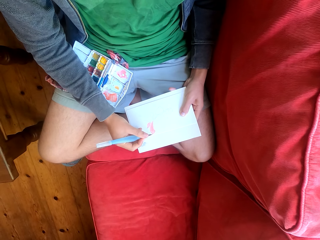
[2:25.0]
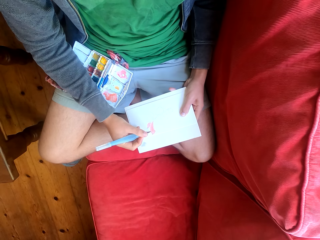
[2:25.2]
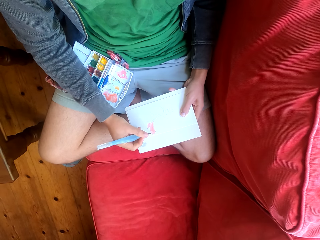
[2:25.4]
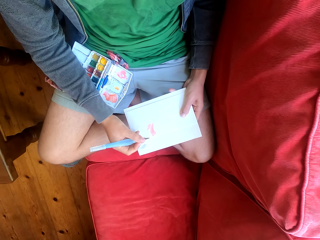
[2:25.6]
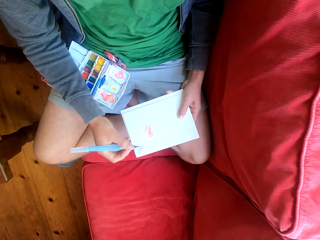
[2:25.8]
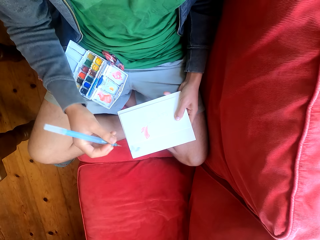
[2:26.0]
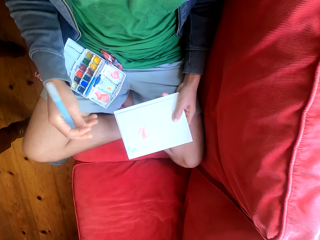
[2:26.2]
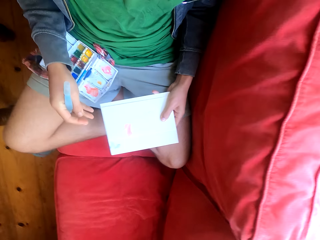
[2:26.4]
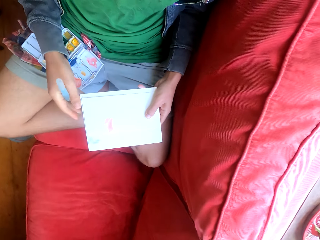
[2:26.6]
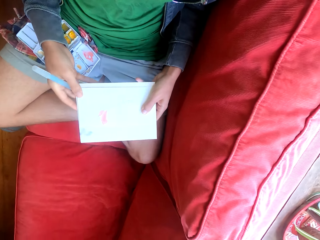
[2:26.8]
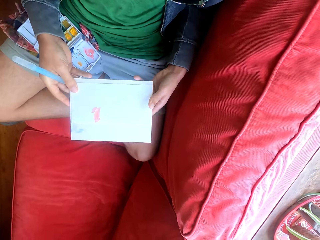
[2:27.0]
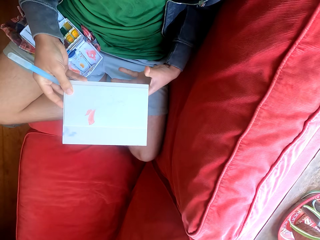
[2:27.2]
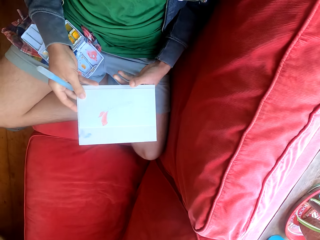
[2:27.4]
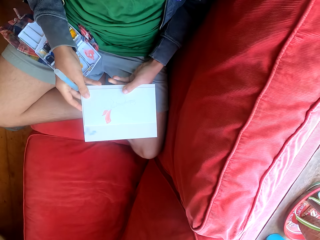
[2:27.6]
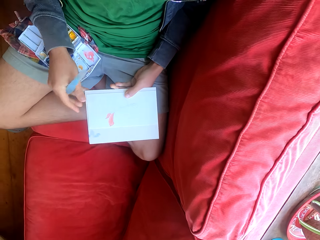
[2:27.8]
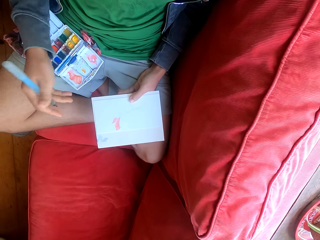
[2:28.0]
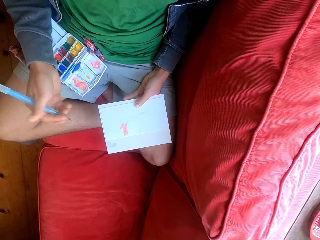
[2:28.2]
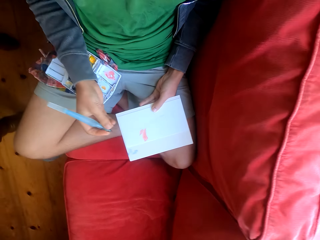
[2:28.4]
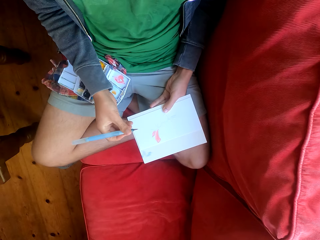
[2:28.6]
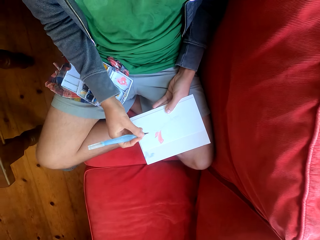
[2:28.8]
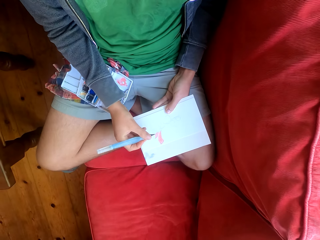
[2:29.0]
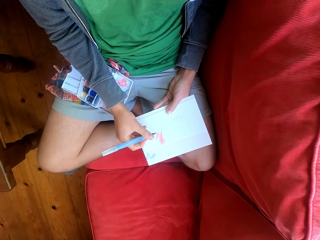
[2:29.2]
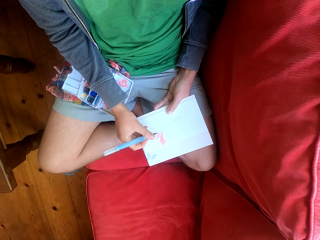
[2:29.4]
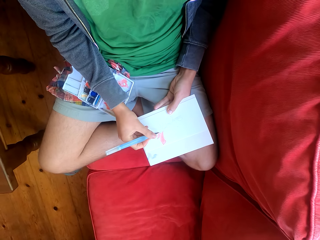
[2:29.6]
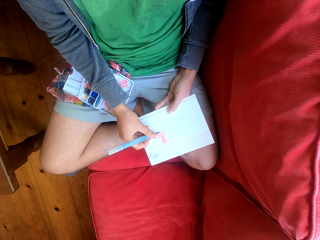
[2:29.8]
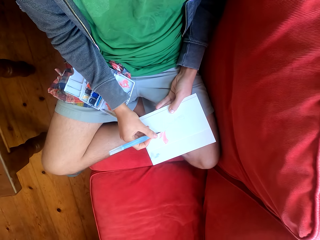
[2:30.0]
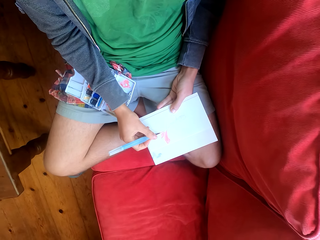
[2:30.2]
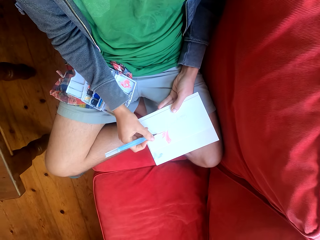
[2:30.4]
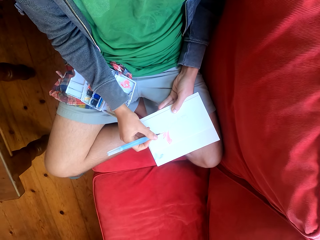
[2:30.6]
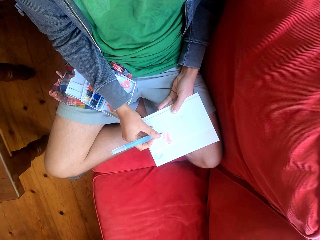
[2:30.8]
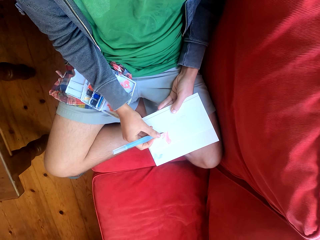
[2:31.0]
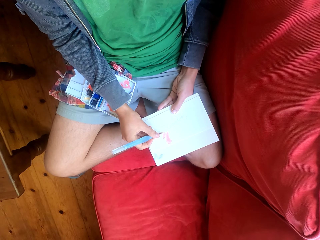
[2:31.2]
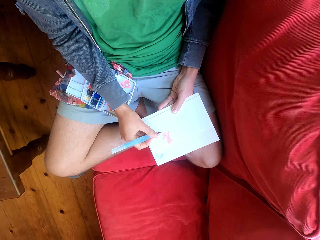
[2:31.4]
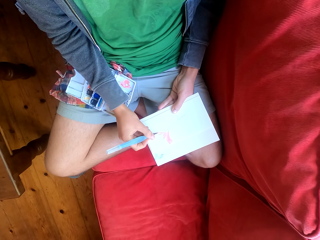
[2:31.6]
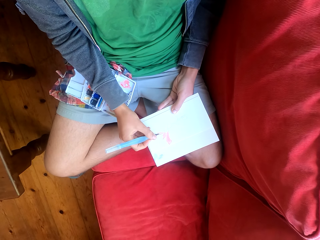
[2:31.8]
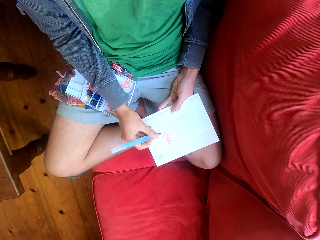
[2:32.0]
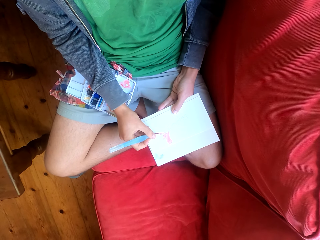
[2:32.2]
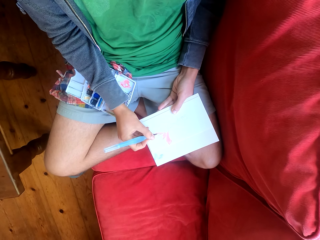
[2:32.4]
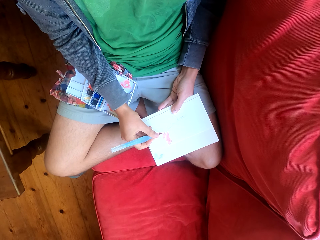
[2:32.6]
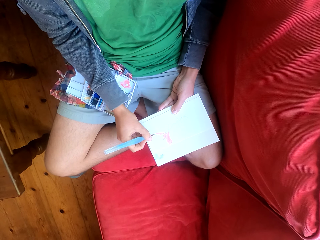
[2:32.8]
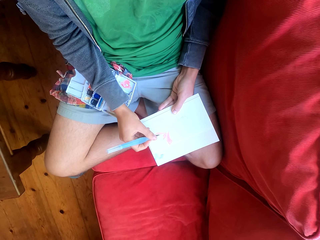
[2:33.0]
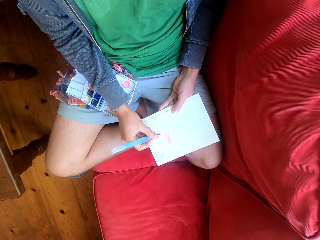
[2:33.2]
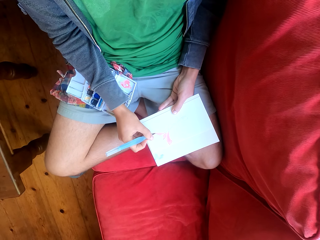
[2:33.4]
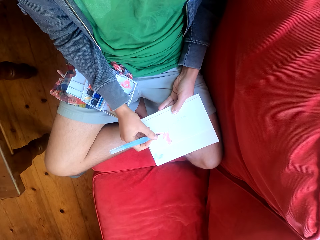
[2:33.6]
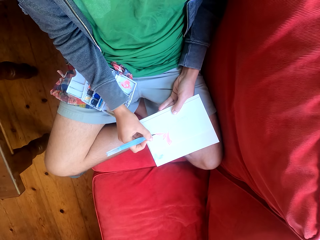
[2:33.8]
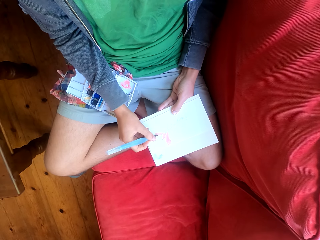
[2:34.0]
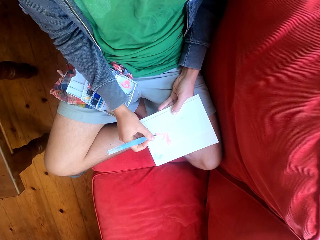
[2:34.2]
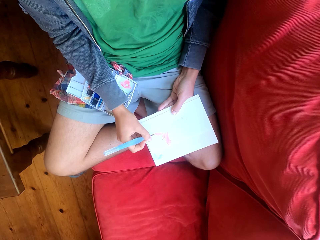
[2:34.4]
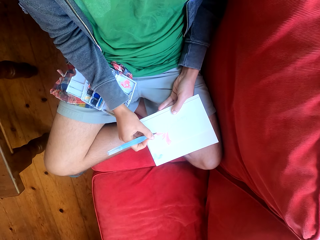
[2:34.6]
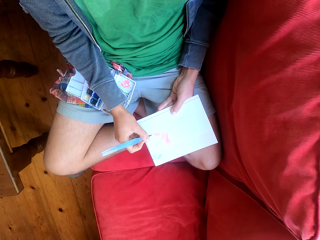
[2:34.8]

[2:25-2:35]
The camera wearer adjusts the paint paper on the hand. They paint on the paint paper with the paintbrush.

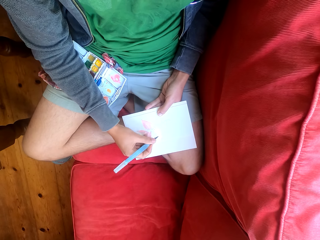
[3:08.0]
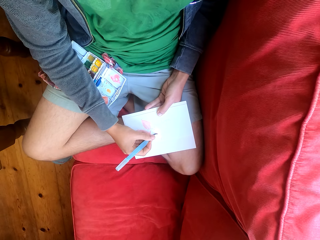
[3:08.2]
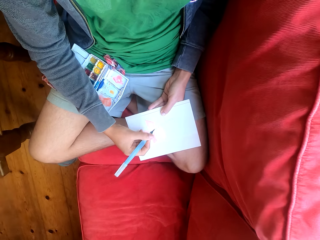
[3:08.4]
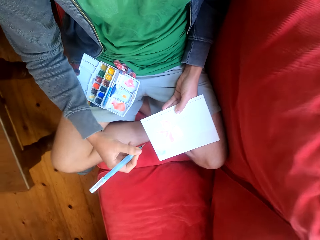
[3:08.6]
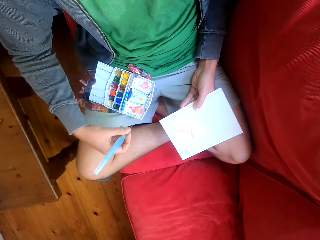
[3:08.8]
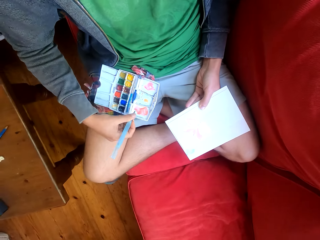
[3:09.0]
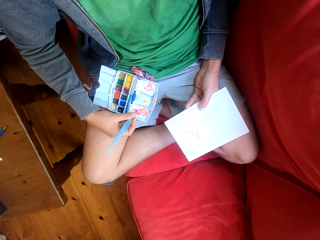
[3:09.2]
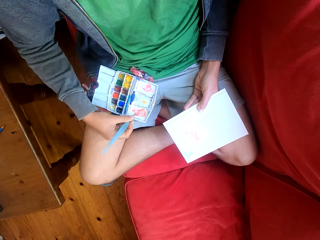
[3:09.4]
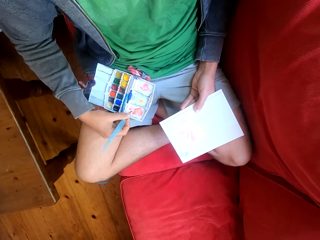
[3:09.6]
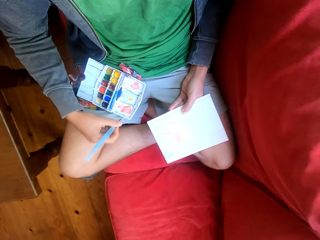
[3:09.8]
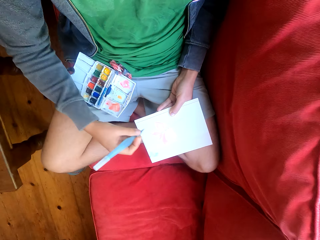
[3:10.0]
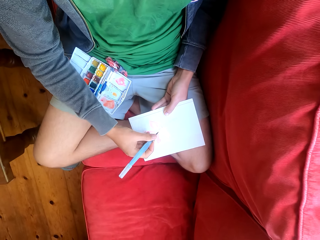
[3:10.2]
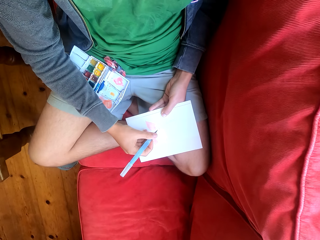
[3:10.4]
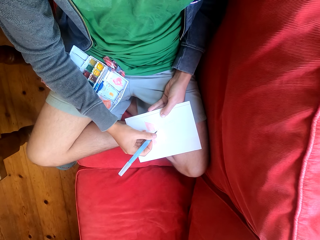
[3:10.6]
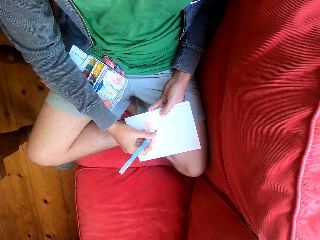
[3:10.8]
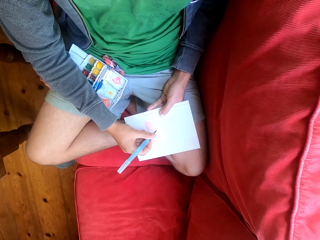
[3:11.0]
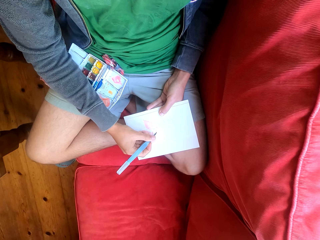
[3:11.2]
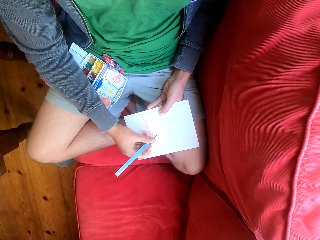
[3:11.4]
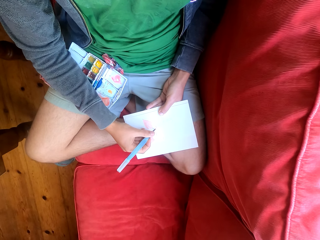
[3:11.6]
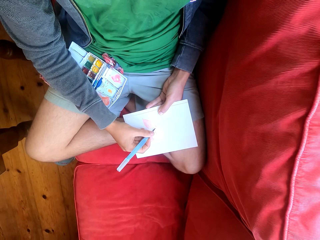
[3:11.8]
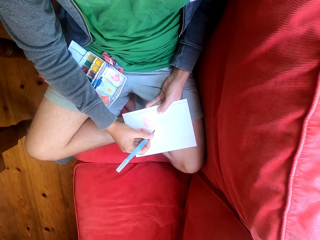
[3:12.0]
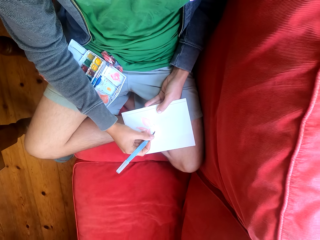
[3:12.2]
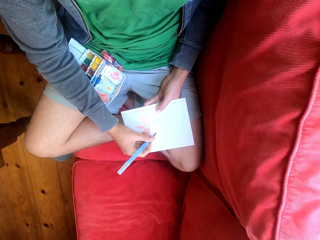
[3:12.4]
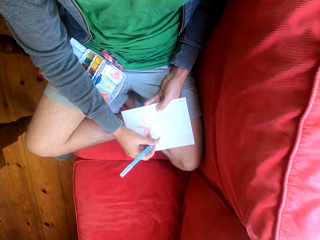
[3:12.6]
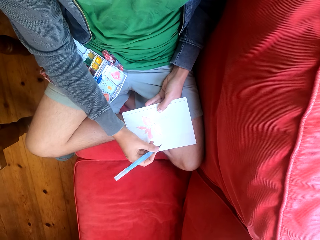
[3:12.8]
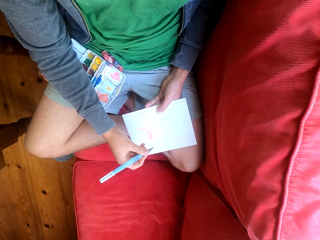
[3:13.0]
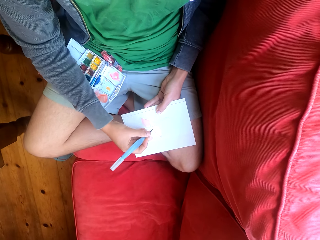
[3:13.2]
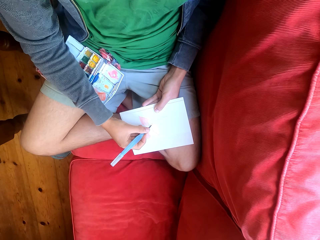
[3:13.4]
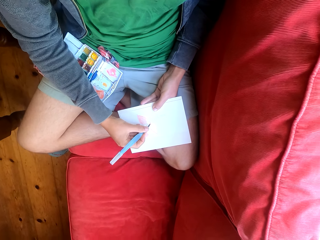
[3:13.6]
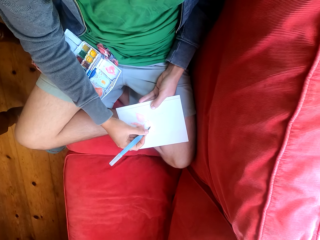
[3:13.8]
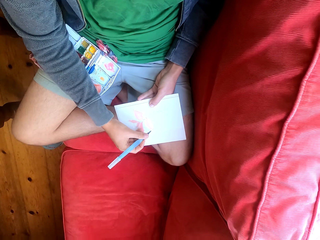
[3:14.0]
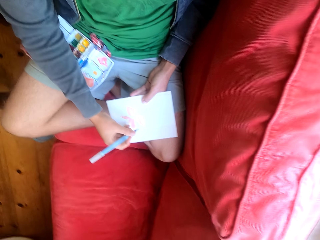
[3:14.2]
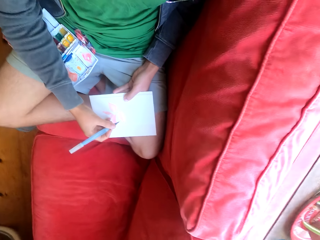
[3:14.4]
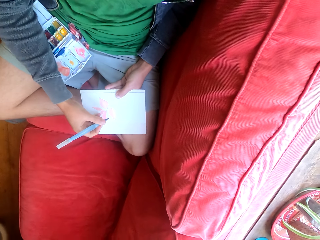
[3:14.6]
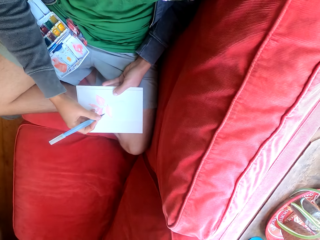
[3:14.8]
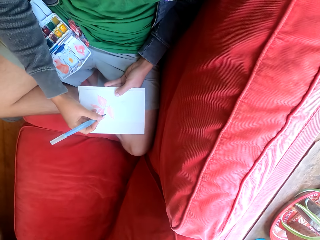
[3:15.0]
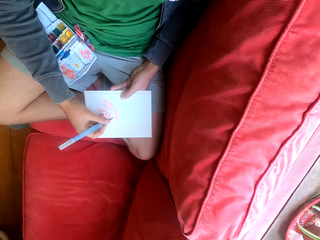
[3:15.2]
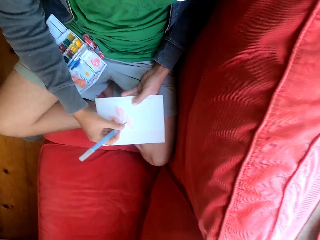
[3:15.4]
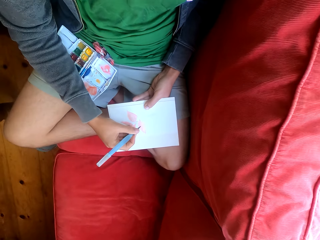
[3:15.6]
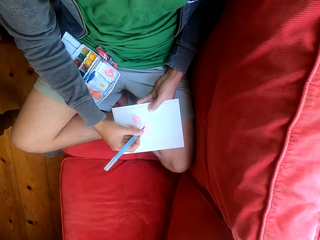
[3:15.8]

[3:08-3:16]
The camera wearer scoops paint on the palette tray with the paintbrush. They paint on the paint paper.
